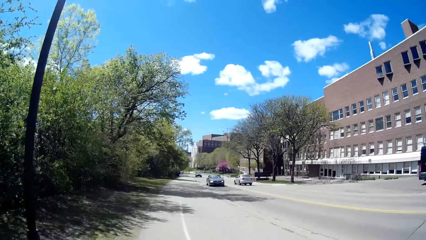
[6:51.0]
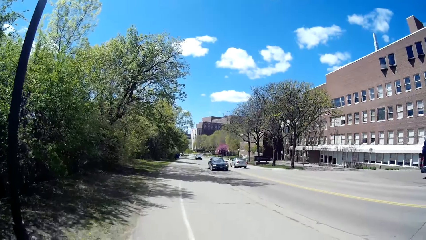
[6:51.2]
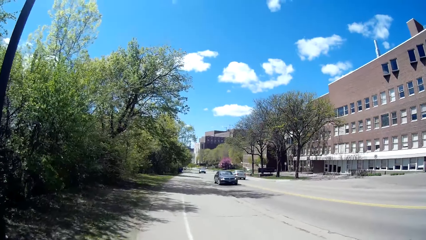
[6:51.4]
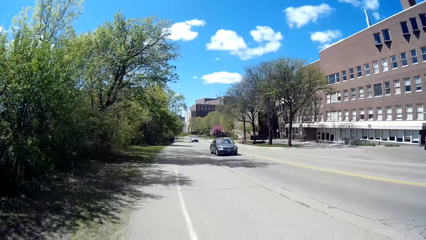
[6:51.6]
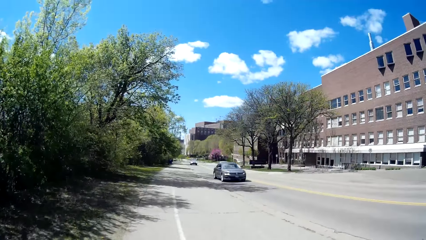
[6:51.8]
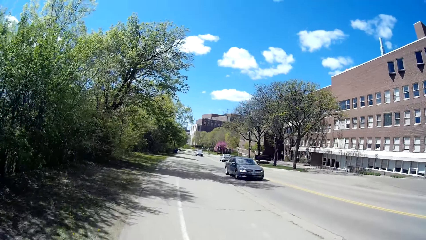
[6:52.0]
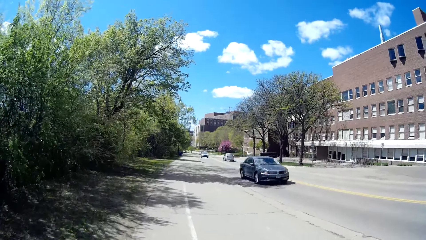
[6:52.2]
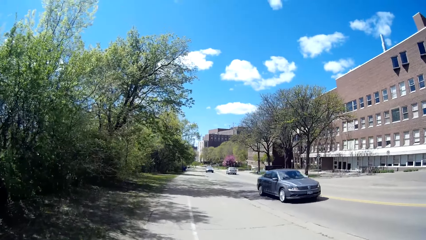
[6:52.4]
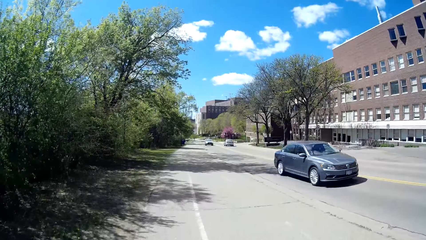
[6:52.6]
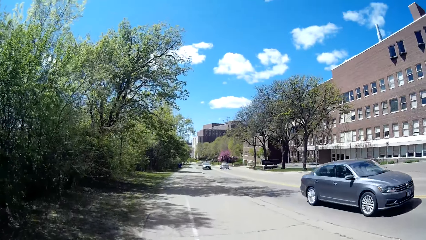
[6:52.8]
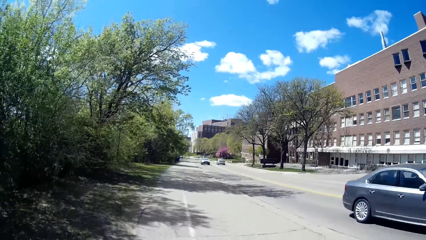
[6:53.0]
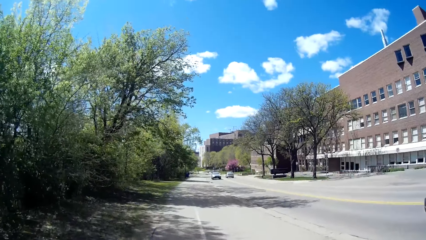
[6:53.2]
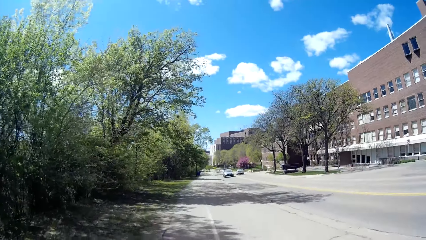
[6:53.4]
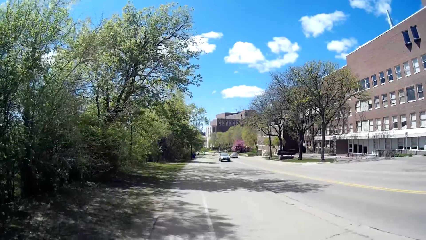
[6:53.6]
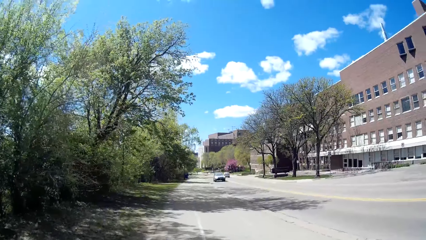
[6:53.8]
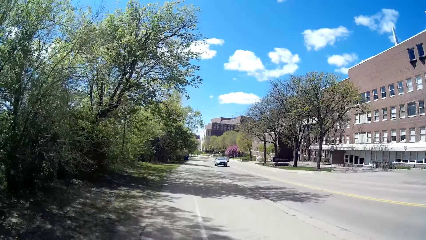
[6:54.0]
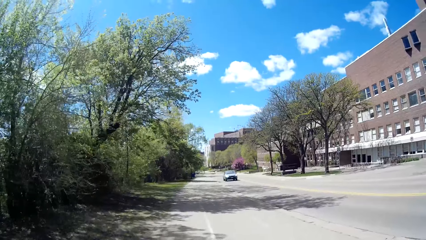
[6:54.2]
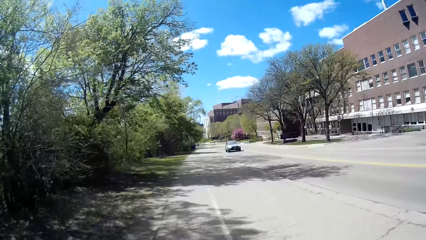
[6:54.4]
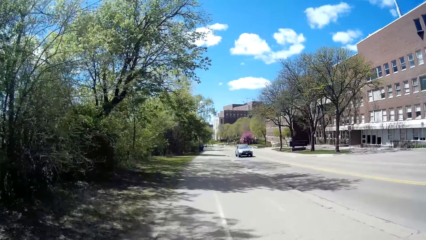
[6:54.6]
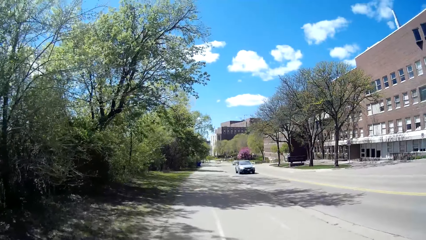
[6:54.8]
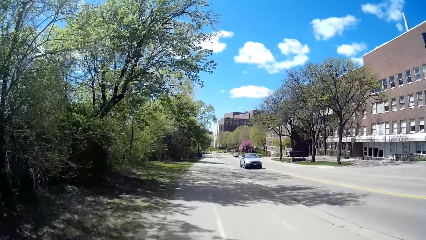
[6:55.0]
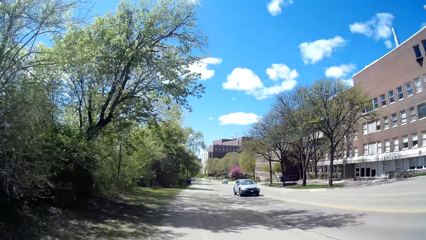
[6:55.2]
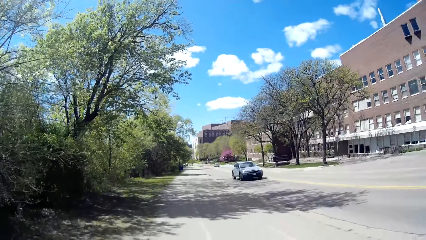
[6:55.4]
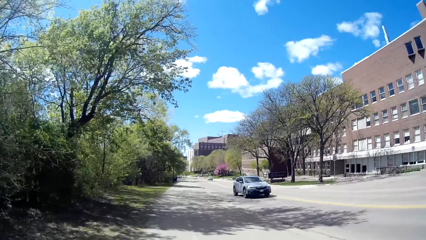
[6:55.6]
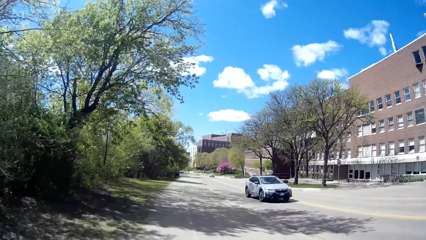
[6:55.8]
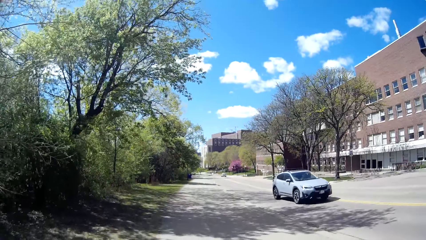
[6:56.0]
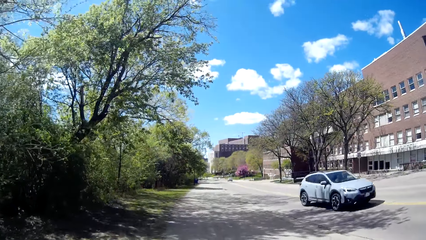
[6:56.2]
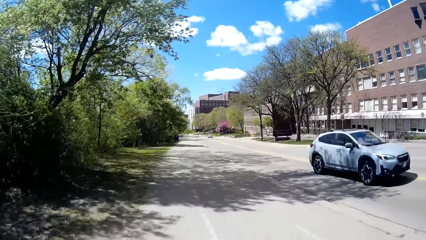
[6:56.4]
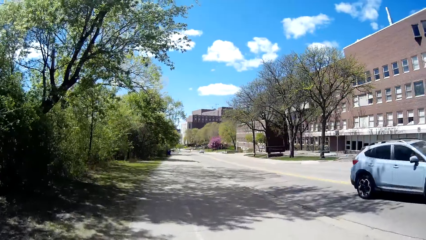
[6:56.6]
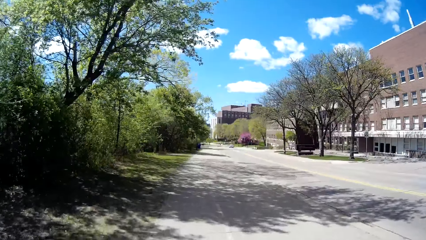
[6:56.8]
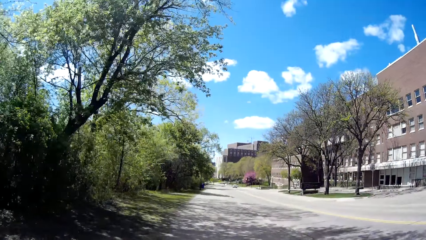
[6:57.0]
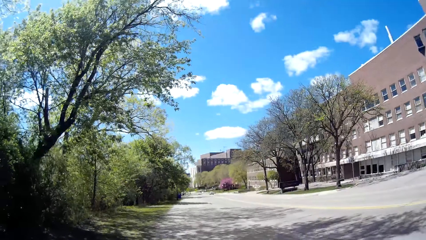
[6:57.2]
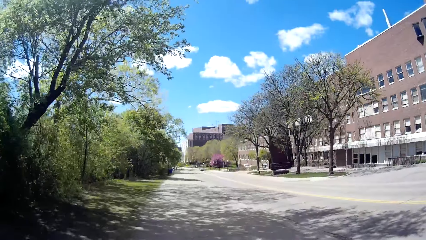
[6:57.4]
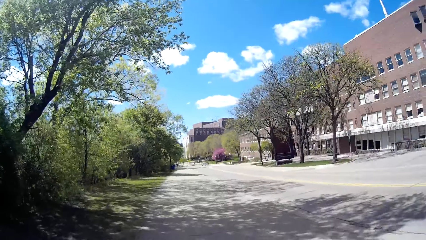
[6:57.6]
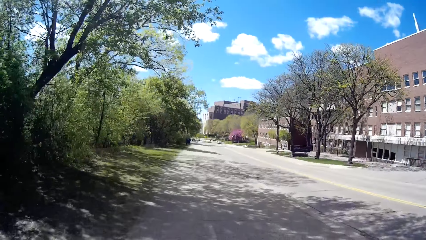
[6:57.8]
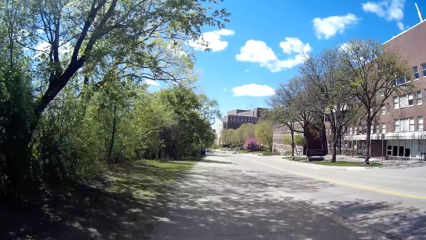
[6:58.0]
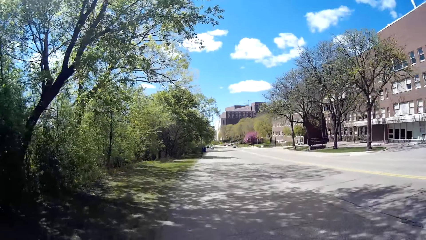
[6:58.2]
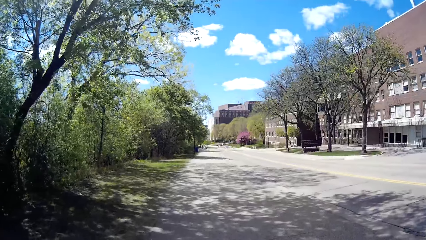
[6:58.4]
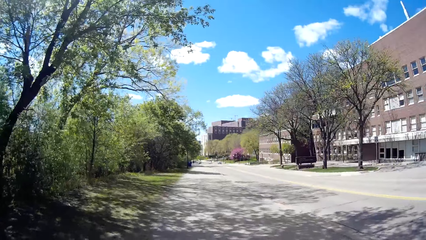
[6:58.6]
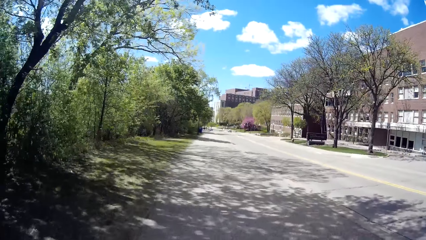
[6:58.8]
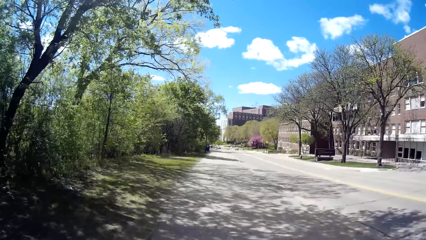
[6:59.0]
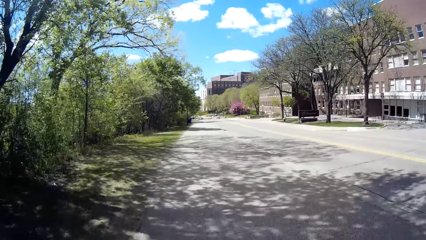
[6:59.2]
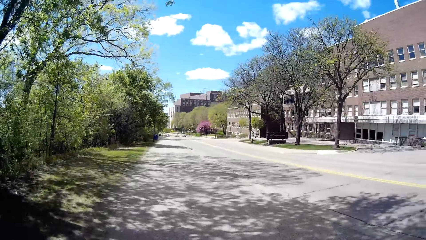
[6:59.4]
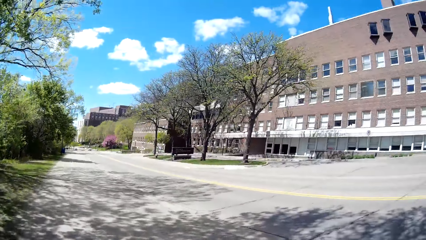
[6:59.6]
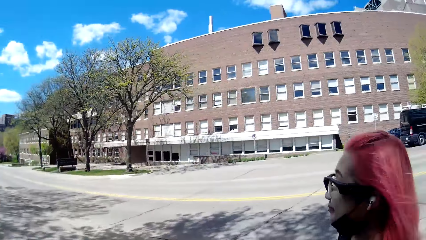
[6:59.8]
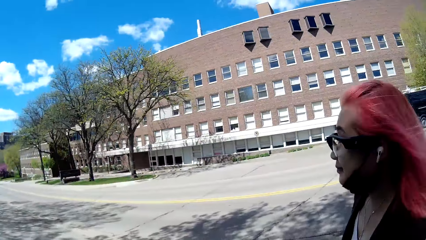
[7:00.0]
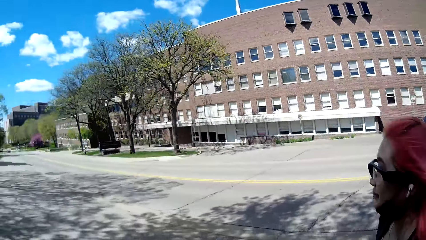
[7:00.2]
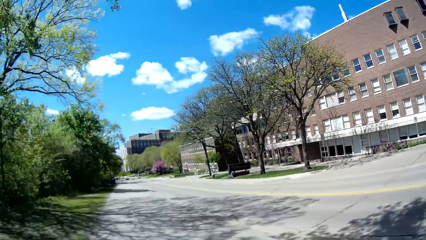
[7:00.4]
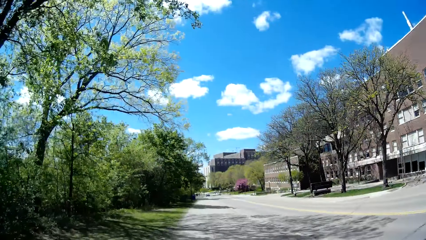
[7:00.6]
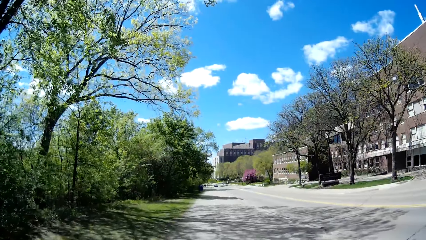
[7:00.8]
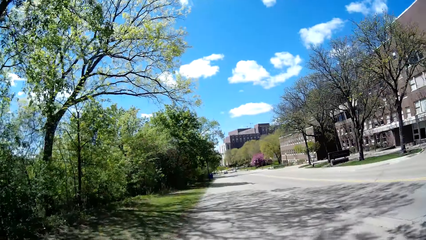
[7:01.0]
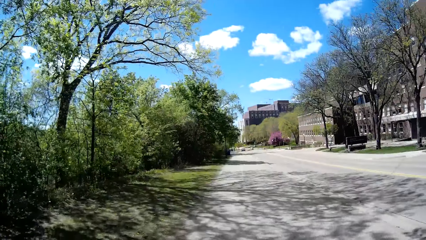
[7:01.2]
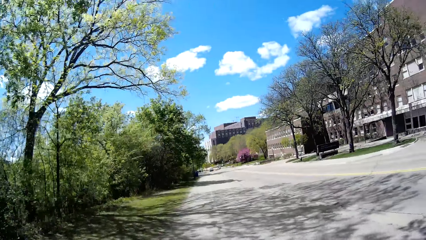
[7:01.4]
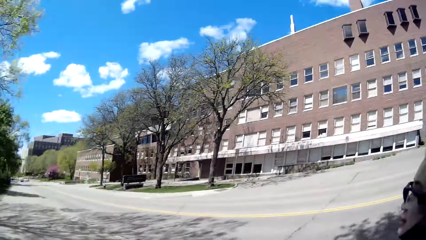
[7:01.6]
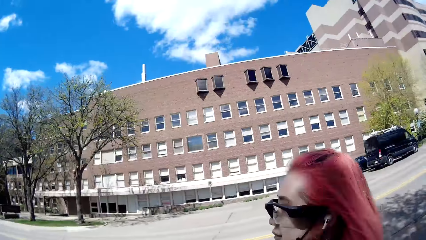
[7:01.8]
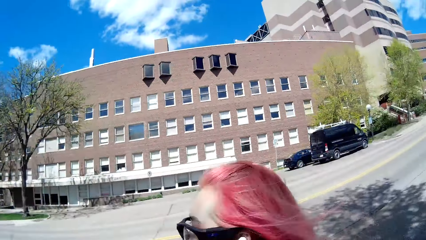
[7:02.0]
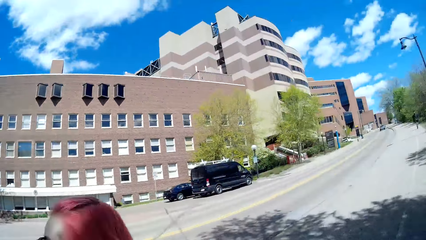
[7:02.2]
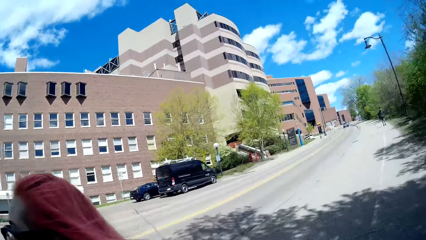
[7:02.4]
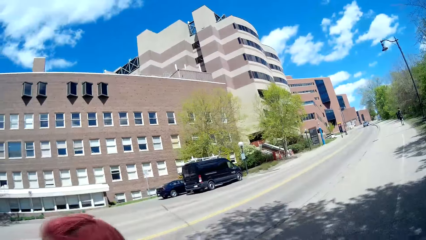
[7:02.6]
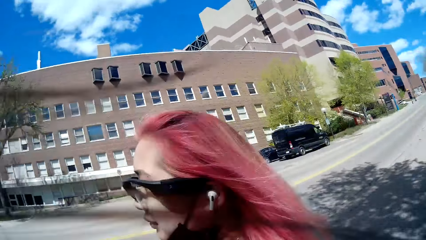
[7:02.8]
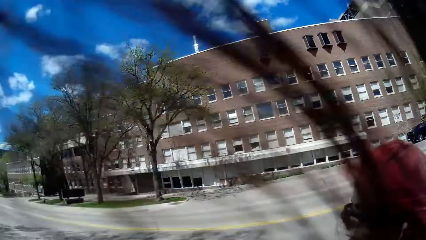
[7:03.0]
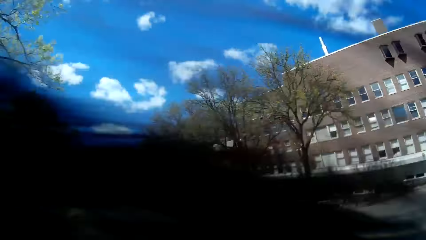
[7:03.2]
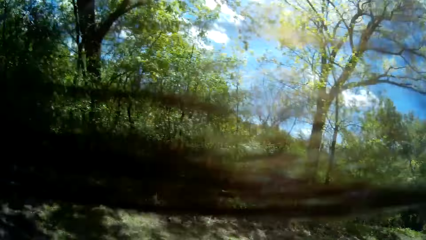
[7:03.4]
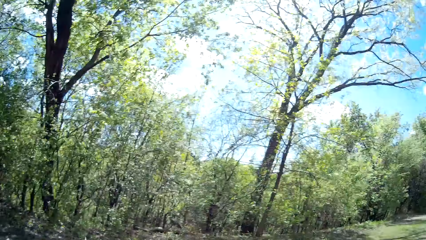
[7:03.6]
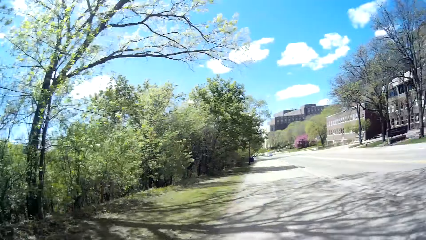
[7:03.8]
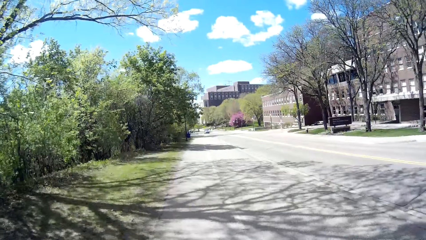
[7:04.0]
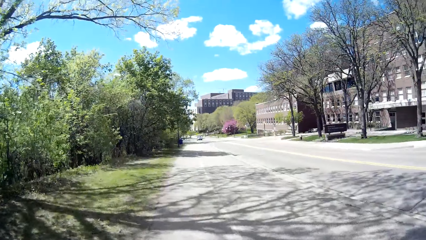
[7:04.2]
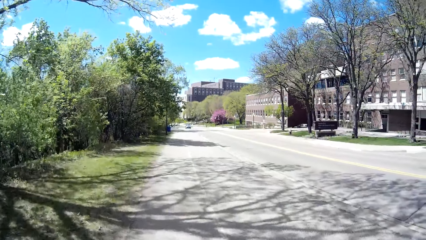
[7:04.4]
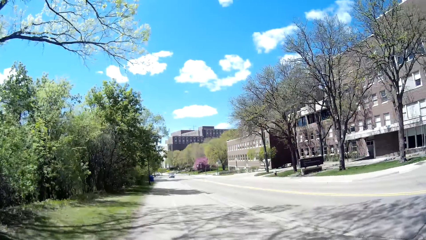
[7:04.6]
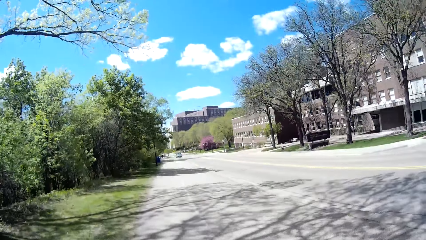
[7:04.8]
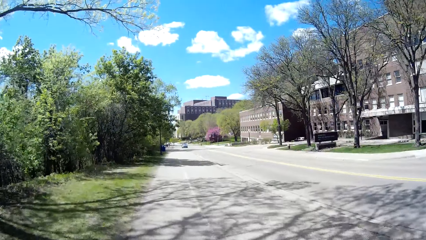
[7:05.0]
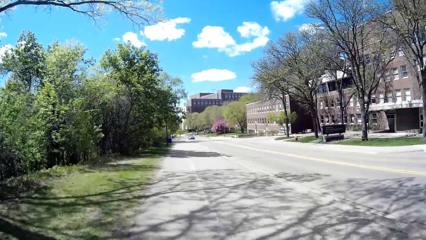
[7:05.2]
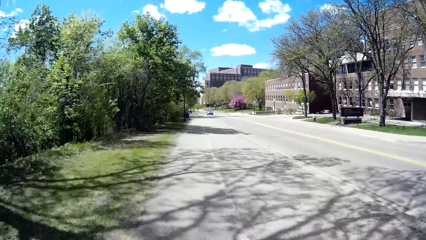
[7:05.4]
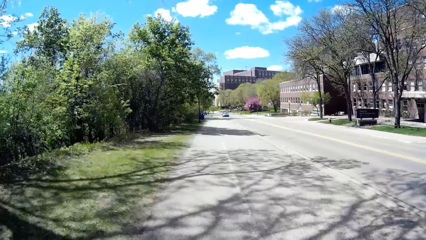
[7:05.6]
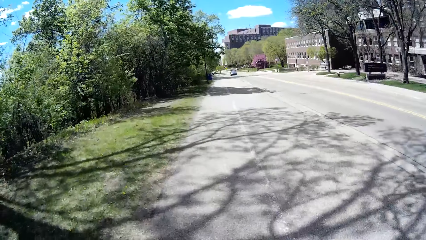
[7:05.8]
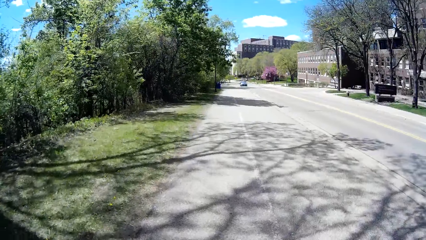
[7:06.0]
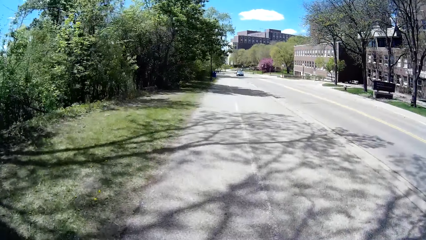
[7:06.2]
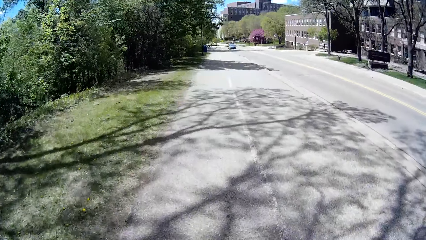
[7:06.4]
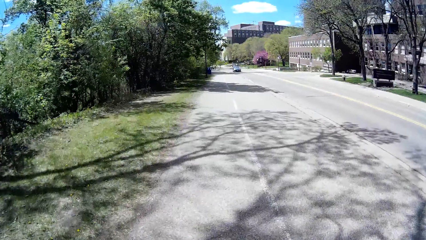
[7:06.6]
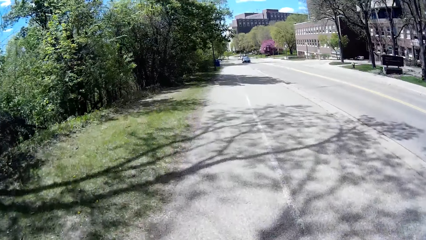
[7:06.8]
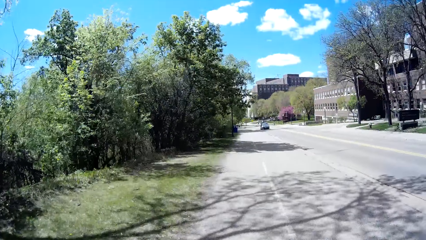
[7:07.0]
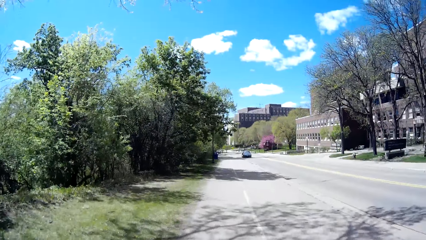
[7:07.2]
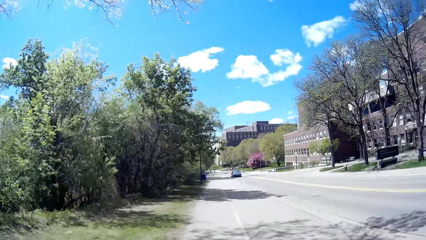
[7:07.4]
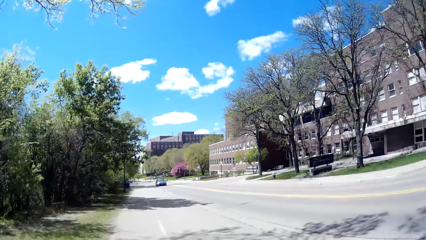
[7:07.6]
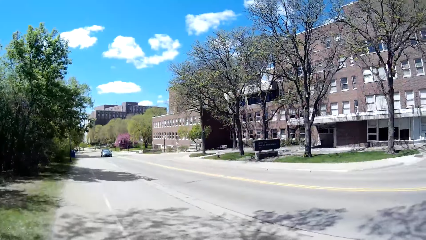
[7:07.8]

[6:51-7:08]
Several cars drive past the camera wearer. The camera wearer interacts with the woman.
